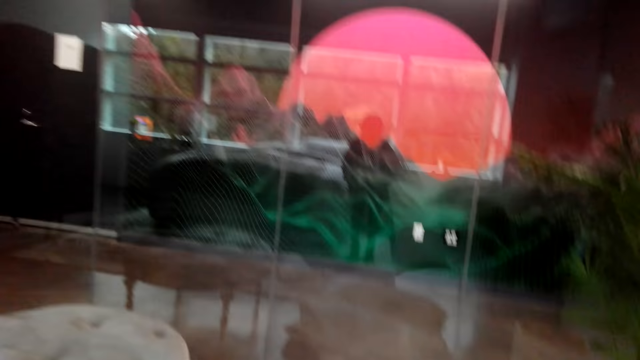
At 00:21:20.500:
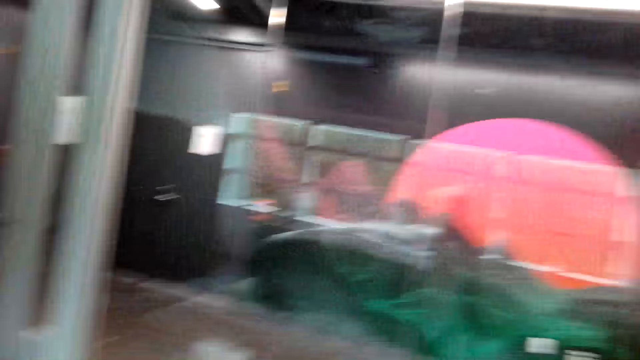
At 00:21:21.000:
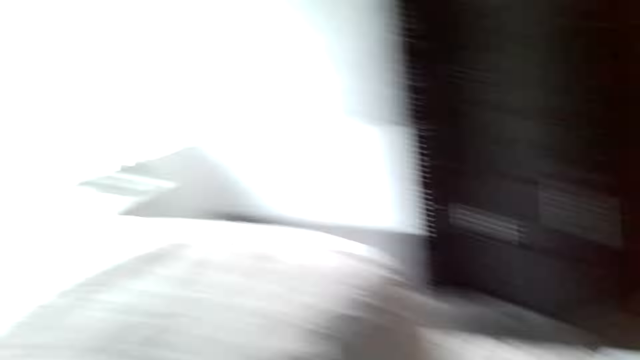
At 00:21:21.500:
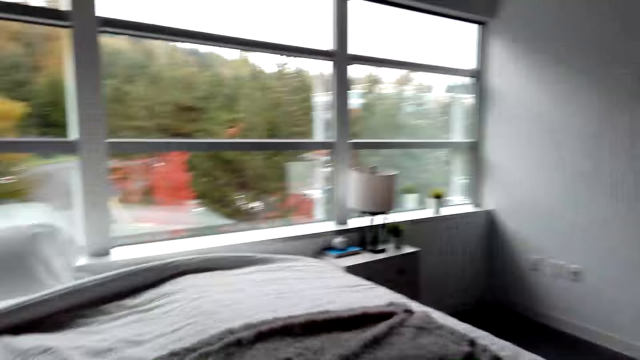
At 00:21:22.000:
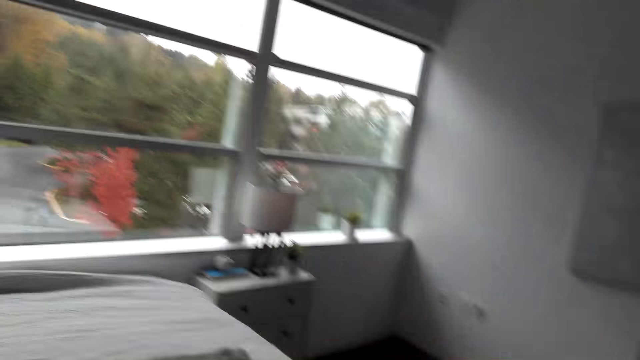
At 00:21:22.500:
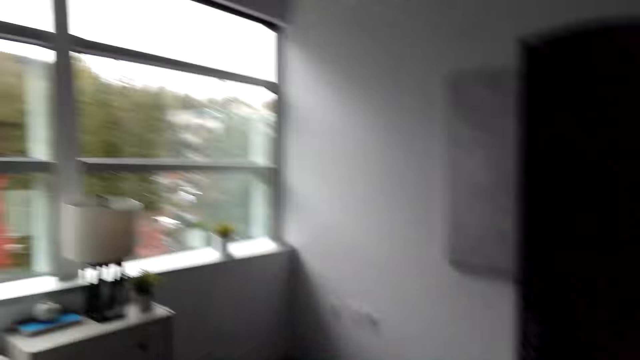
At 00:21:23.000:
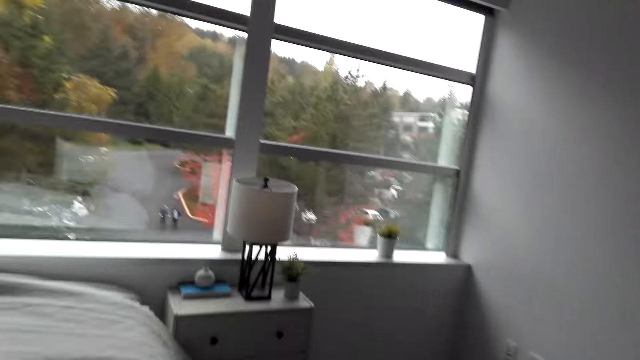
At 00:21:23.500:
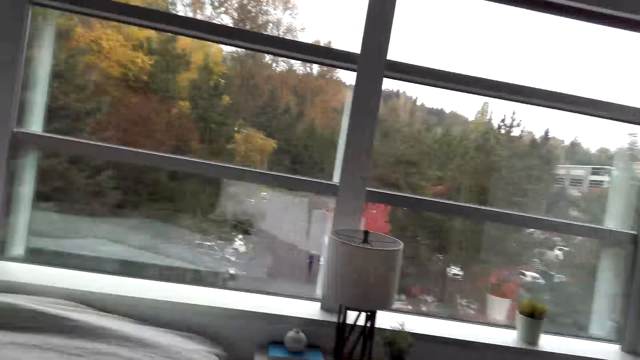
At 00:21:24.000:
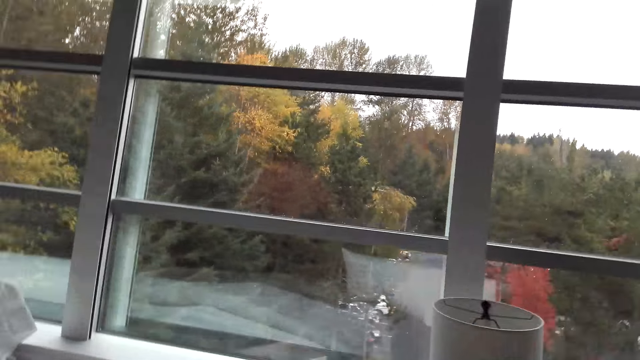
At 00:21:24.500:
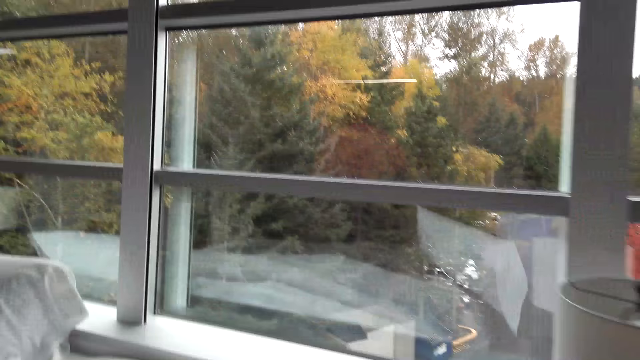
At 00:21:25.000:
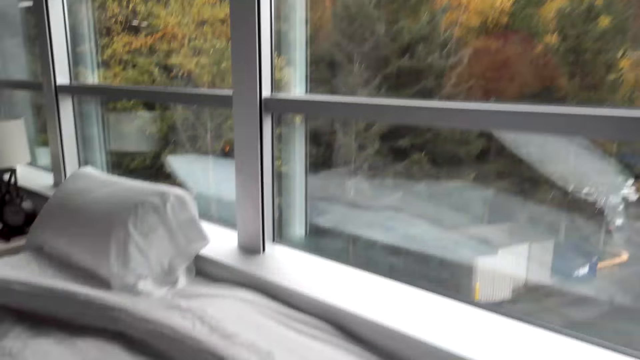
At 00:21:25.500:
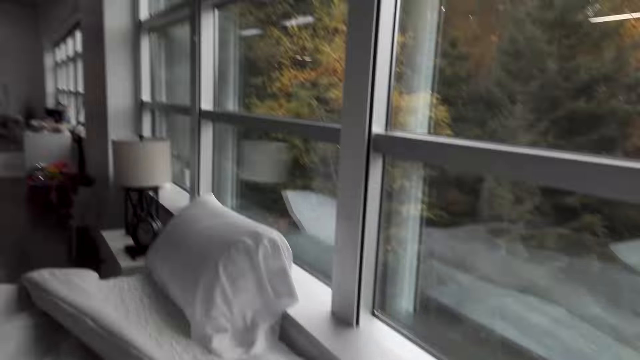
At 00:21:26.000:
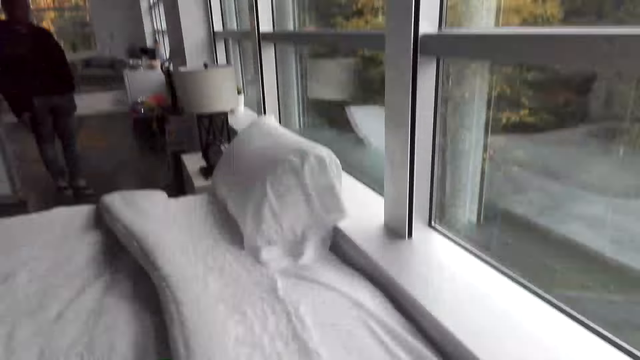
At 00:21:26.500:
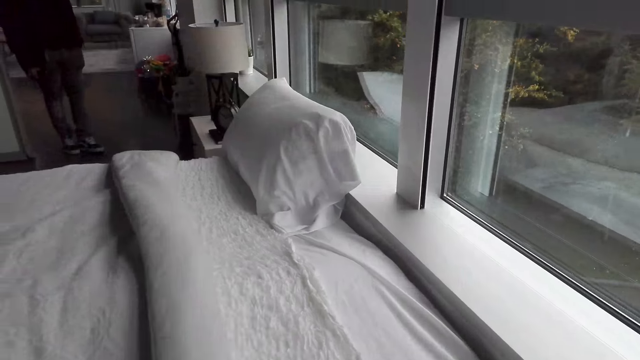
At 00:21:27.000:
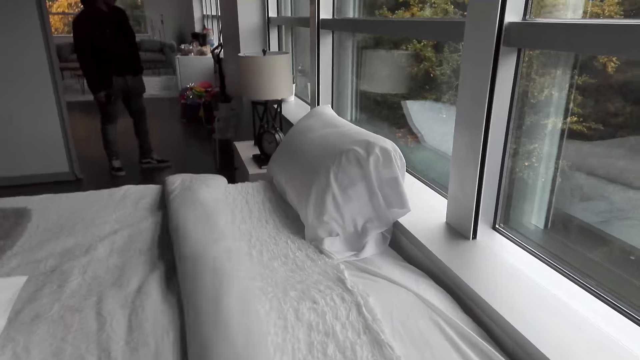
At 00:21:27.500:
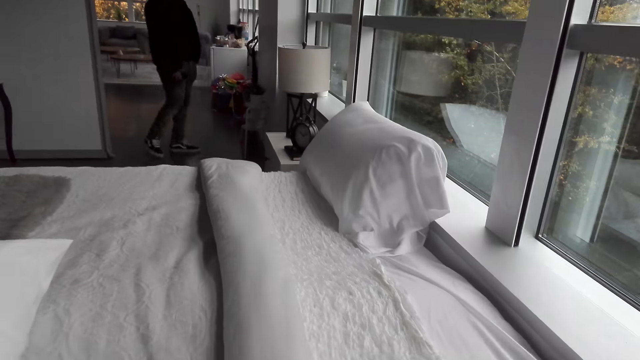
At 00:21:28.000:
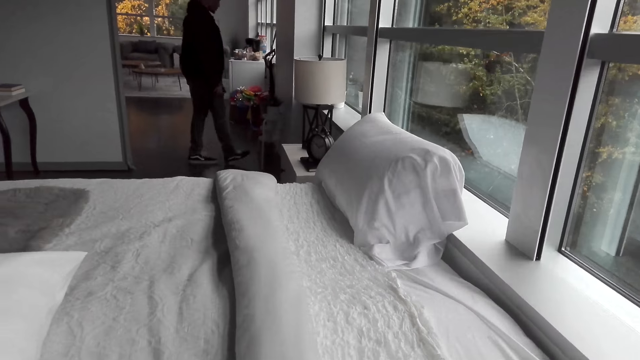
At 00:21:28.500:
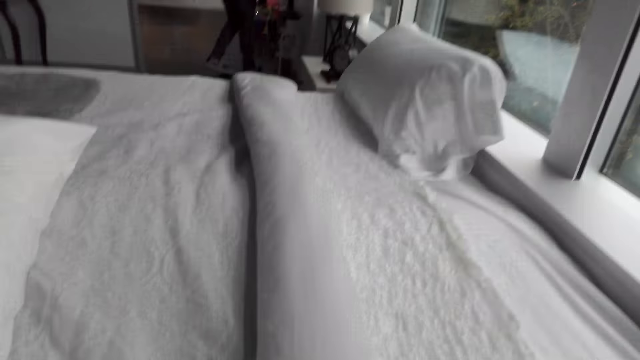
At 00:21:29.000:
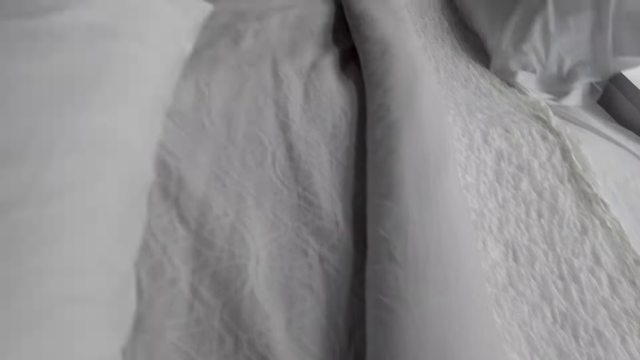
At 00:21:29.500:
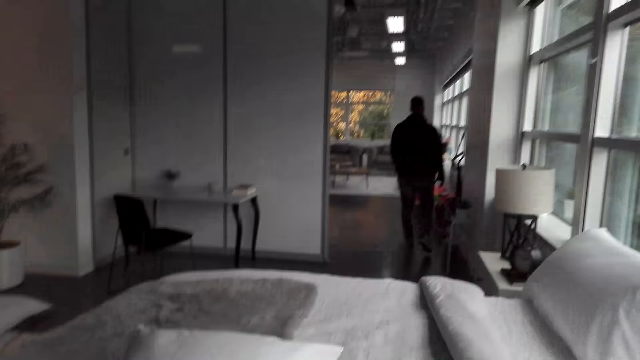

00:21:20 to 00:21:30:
The camera wearer moves a blanket. They touch the blanket.

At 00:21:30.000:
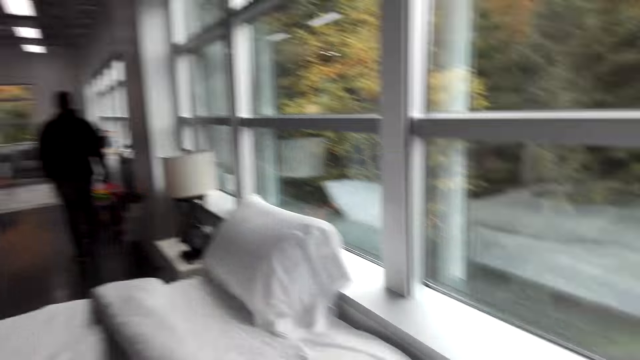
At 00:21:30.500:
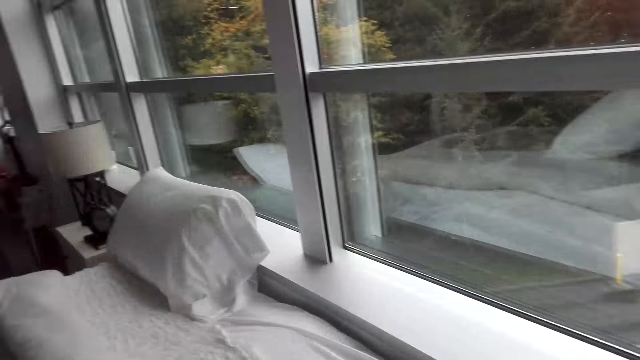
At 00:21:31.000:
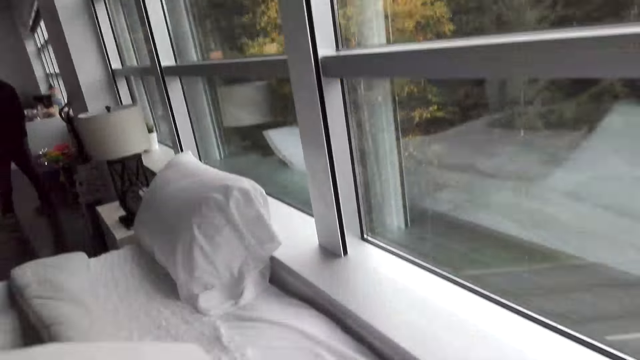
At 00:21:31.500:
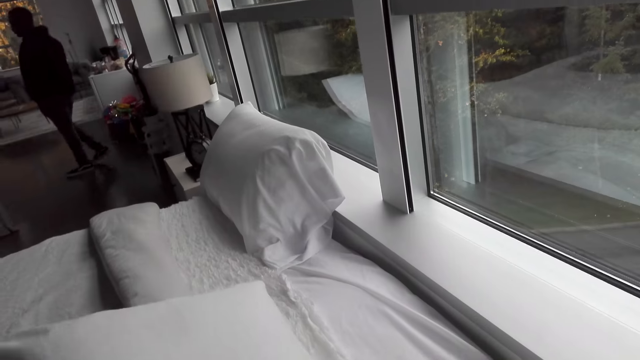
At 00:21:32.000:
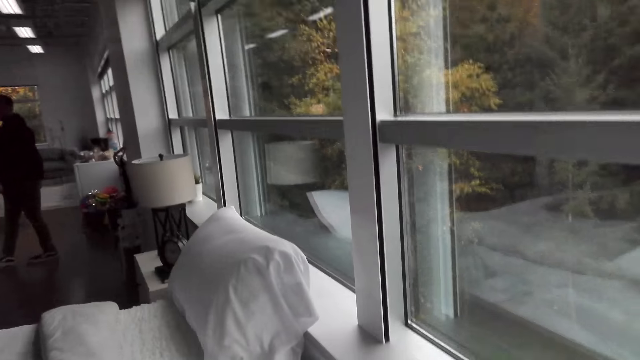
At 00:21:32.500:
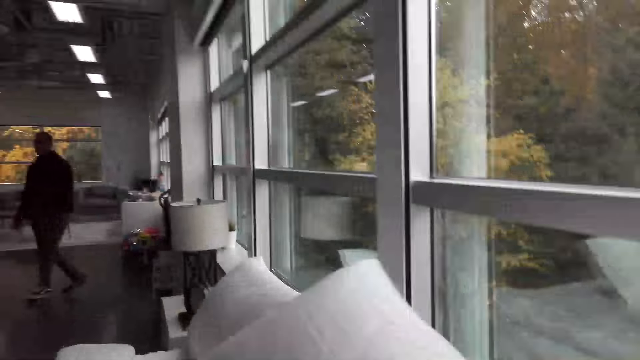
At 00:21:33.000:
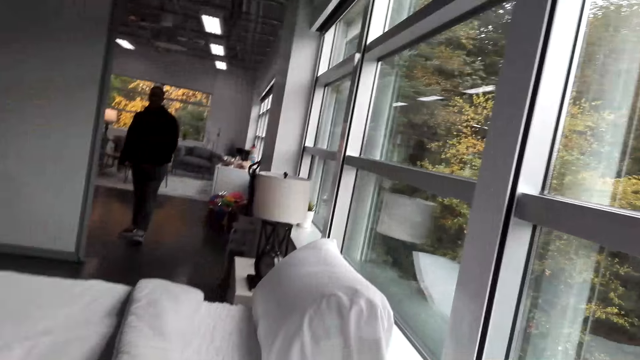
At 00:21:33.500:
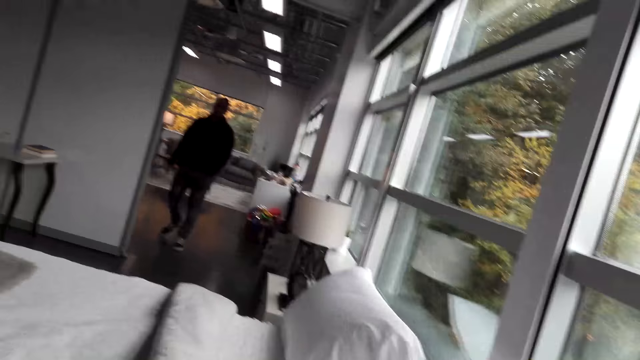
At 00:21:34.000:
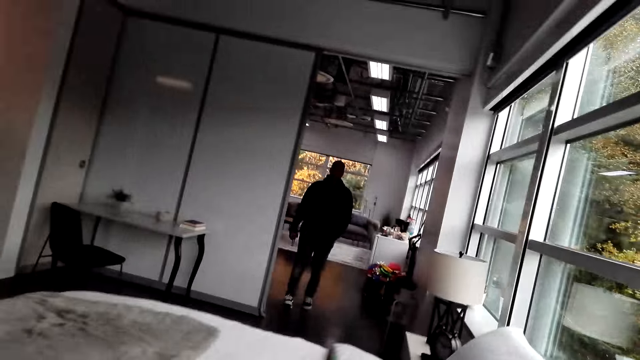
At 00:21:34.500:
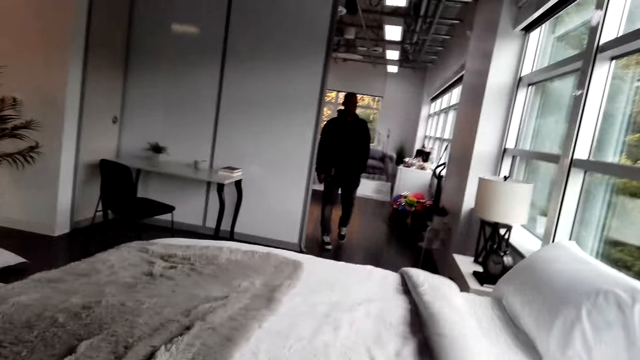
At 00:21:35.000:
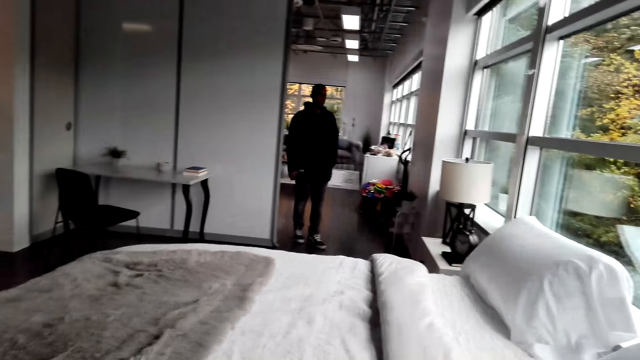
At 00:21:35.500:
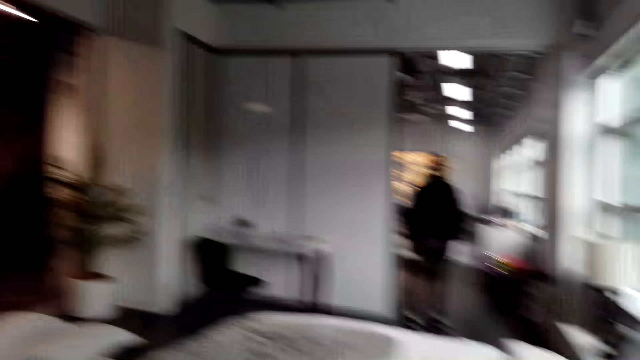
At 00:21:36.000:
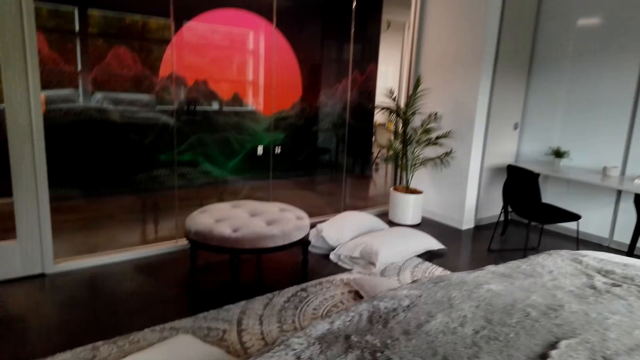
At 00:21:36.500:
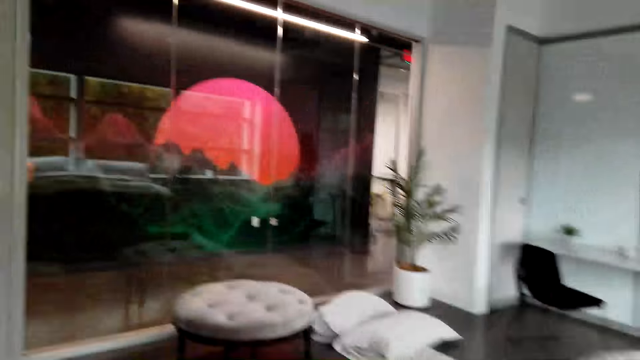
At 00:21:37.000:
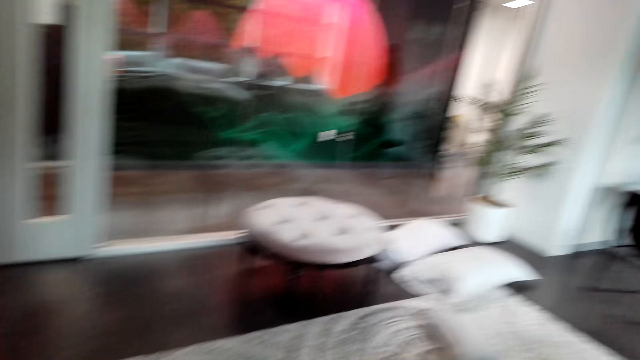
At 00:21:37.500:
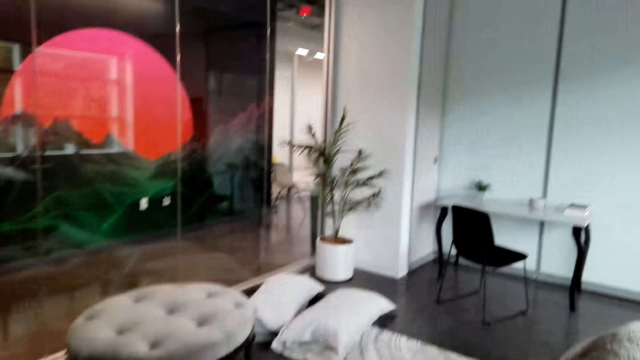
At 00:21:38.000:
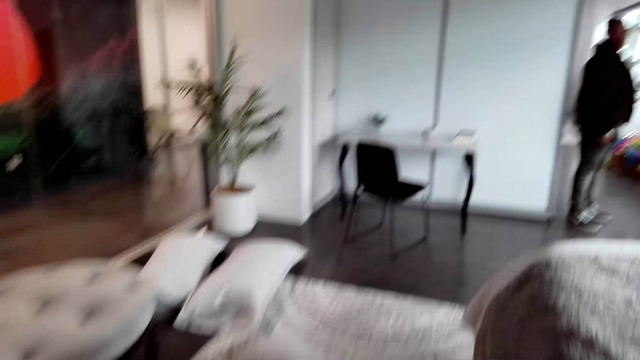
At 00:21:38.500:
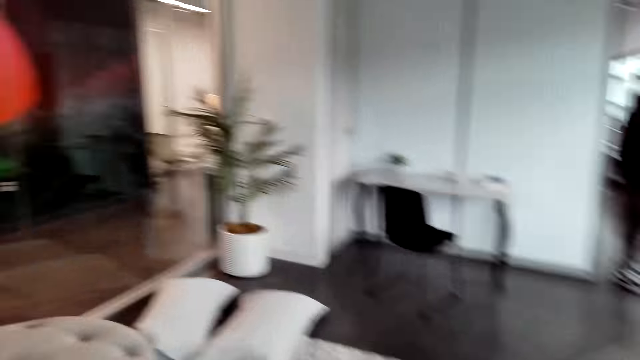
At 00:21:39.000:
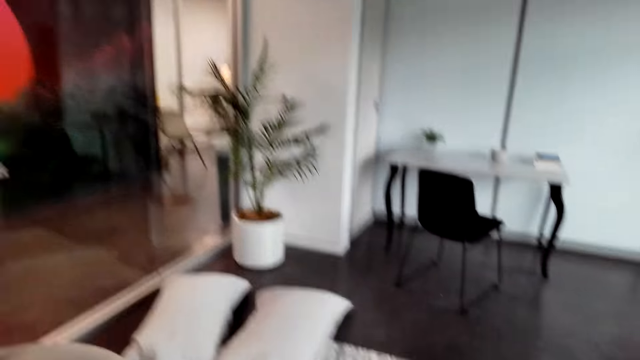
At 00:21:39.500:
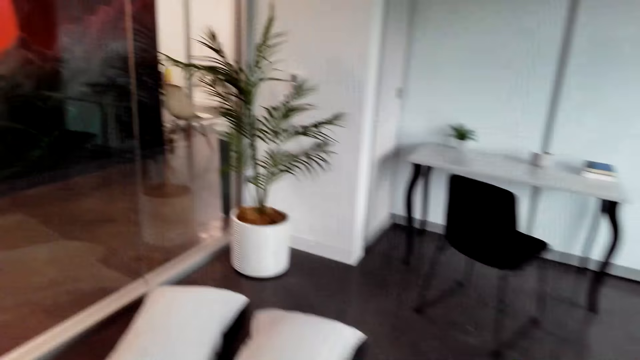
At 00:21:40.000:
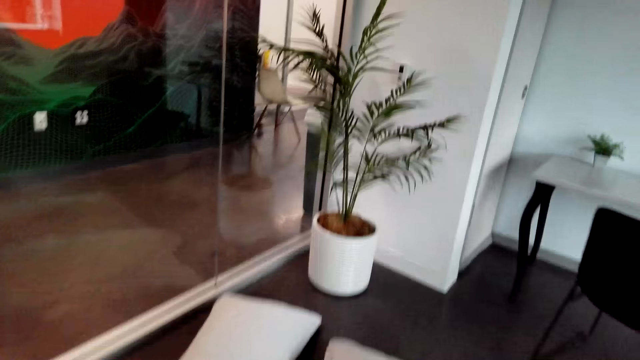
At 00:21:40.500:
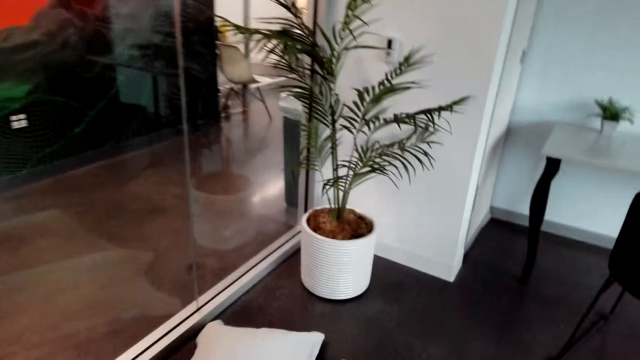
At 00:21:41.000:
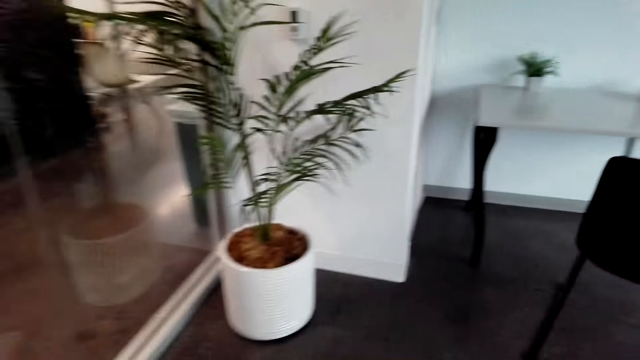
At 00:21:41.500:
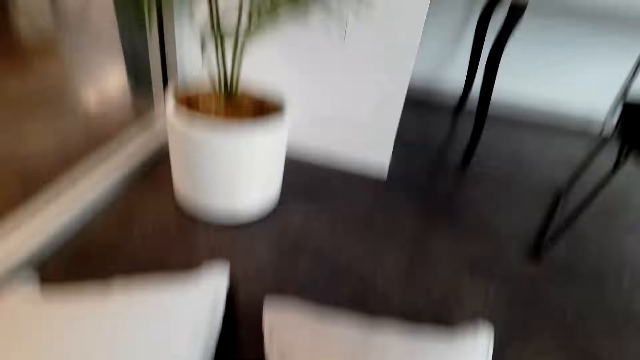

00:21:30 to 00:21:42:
The camera wearer picks up a pillow. They put down the pillow. They pick up the pillow. They put down the pillow. They walk towards pillows. They watch the background.
